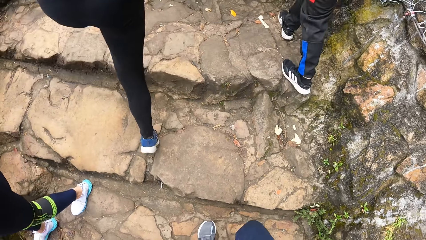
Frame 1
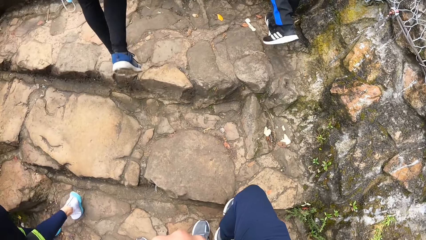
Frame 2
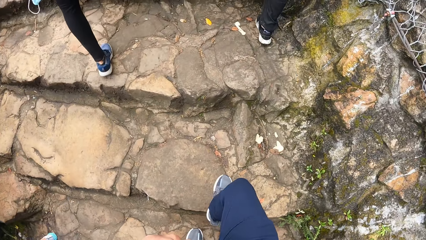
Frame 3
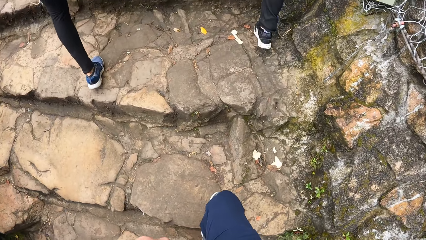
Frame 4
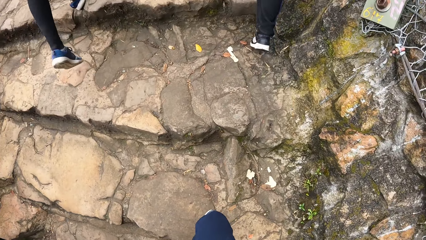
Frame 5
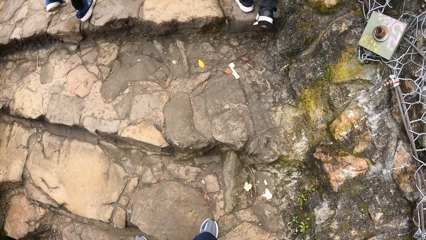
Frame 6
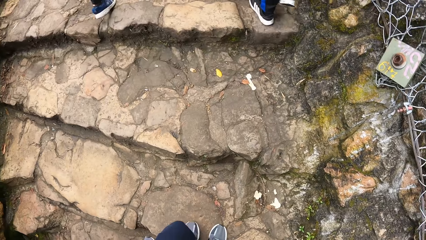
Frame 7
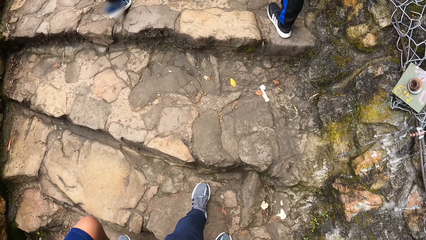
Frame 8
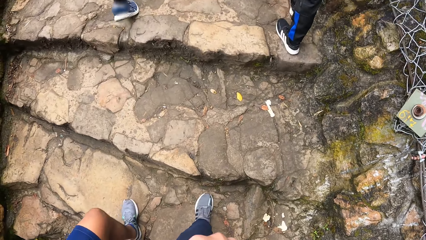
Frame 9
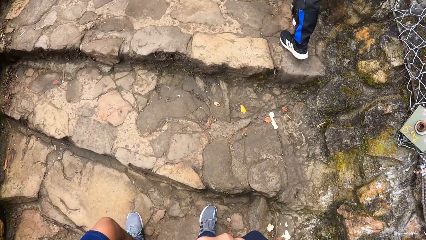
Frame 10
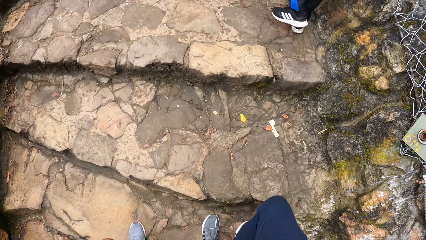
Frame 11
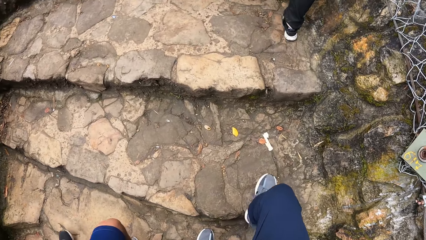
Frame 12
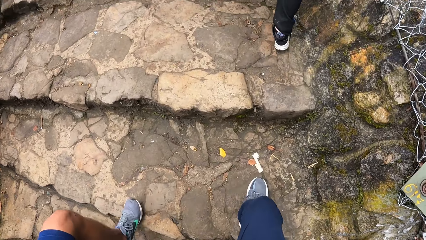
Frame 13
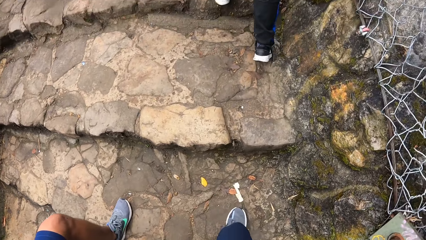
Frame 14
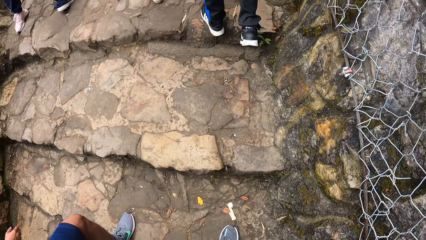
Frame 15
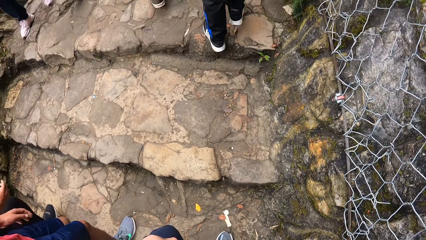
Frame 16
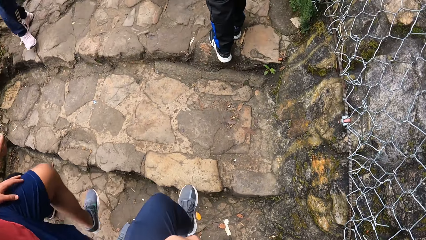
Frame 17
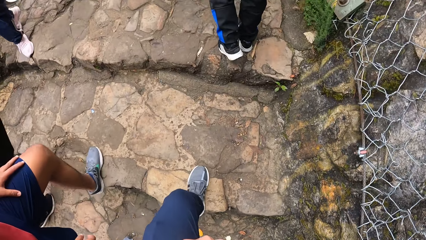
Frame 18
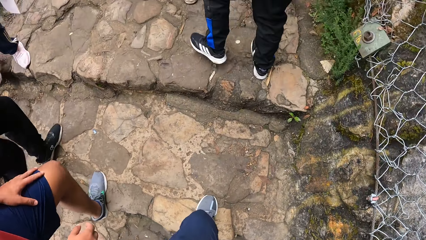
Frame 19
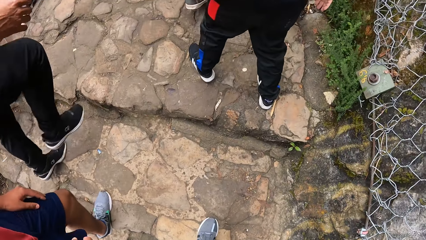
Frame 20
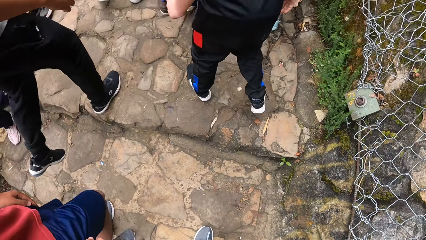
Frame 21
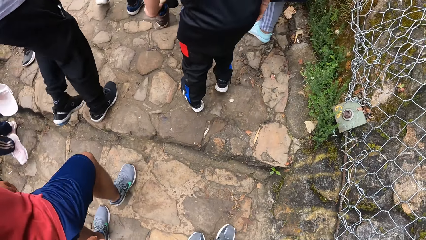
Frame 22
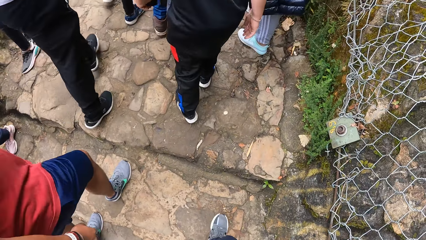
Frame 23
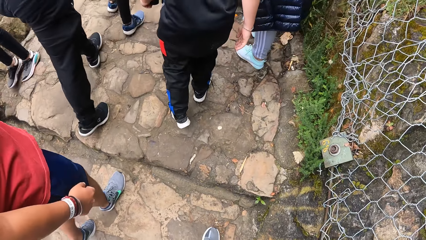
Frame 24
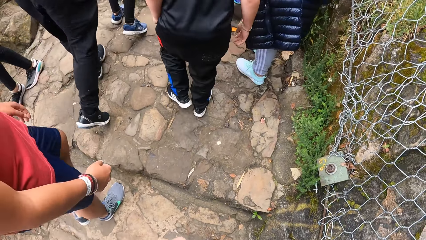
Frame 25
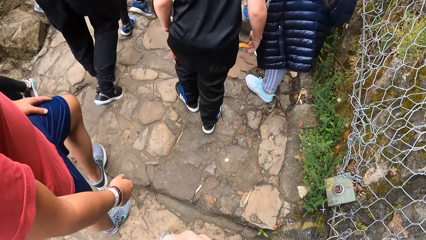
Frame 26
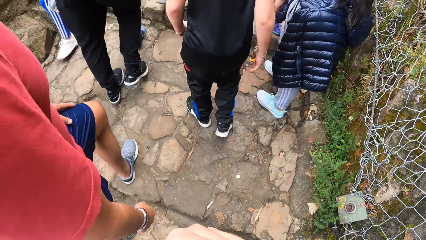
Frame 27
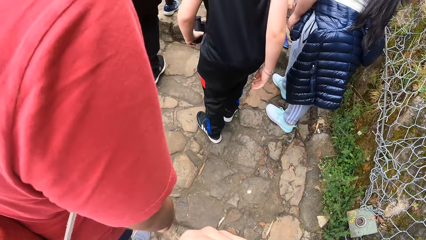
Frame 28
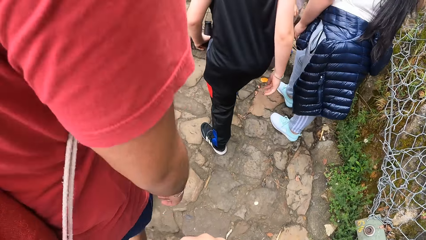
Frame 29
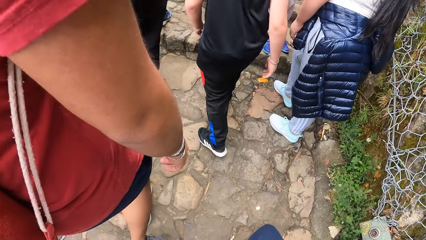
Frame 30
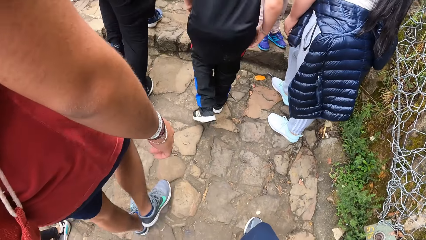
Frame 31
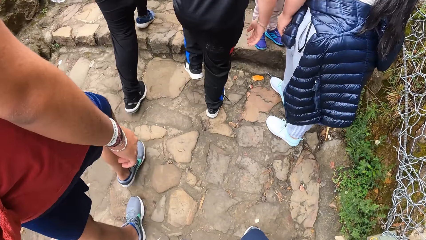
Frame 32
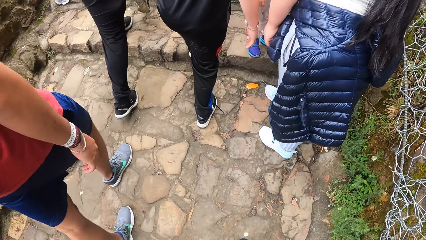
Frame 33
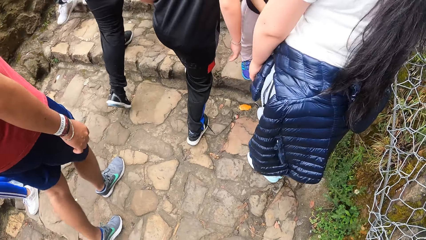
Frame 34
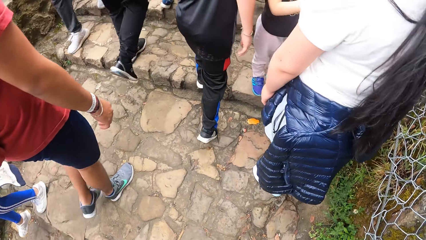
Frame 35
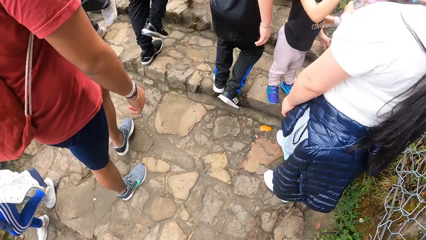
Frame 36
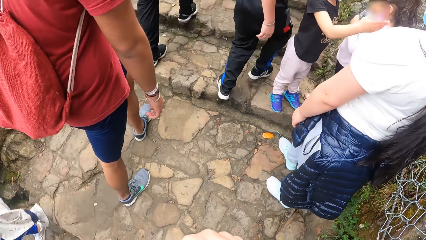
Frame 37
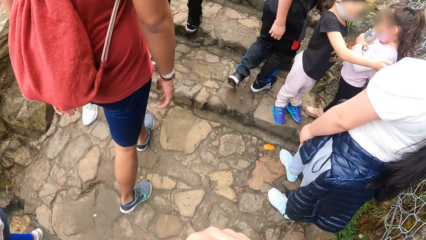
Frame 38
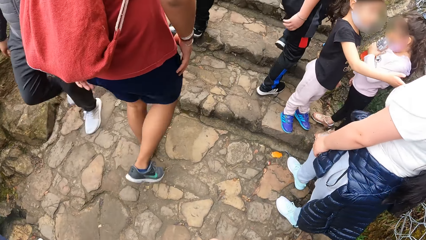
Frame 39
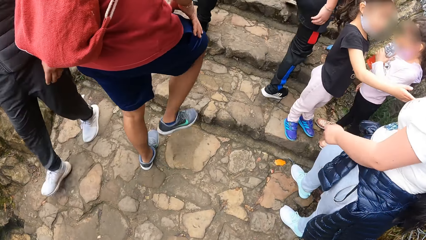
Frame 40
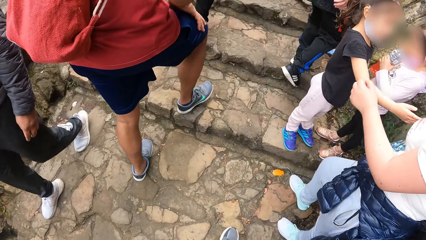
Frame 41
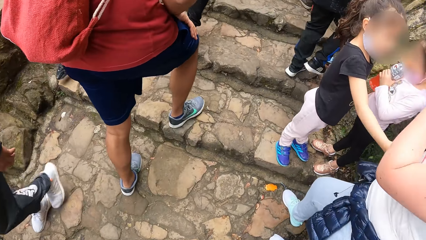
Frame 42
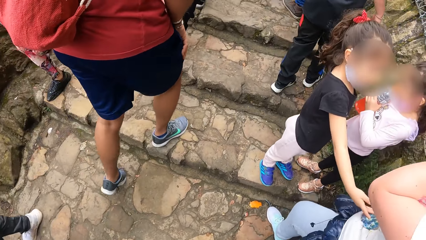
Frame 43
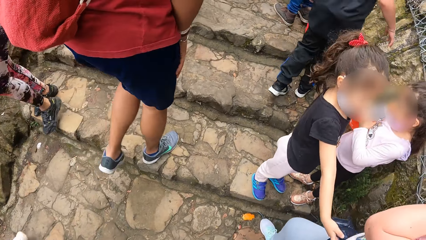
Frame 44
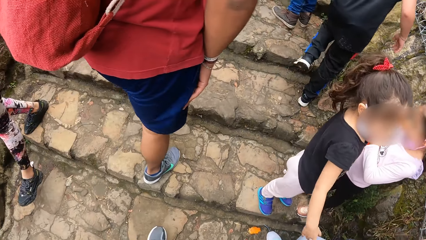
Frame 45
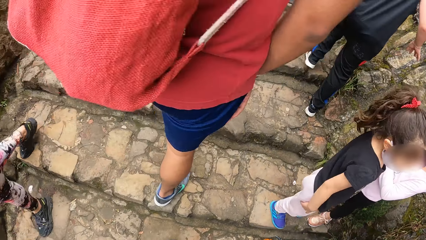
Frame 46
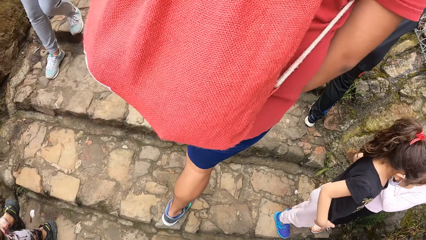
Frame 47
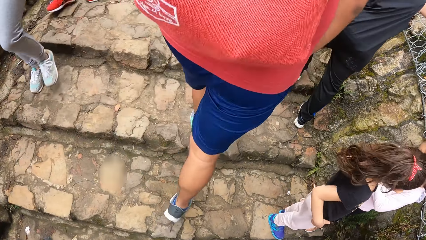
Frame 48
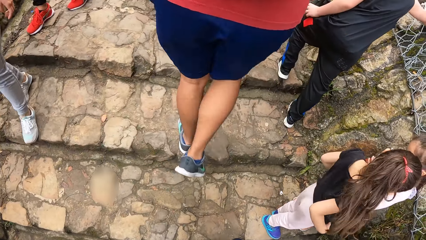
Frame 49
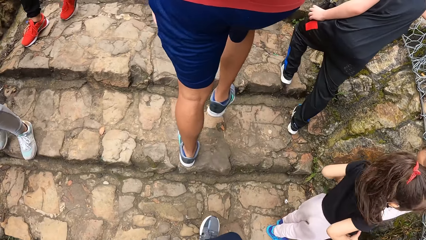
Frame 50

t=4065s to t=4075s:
A man climbs the steps outside.

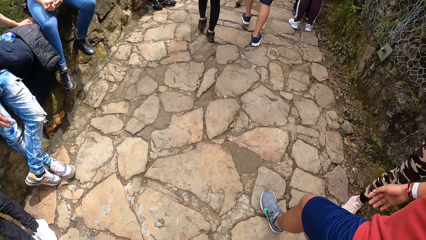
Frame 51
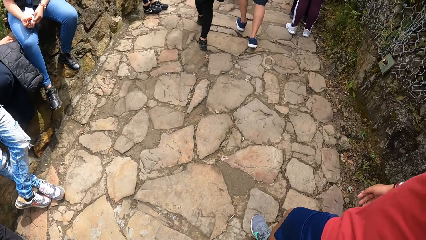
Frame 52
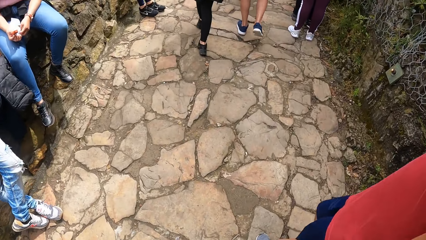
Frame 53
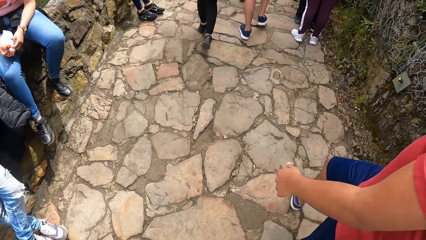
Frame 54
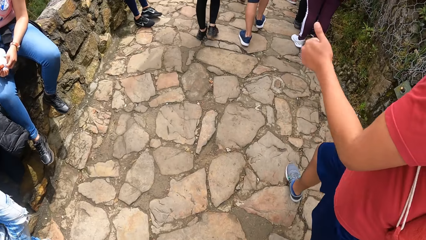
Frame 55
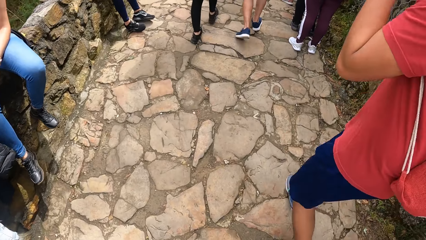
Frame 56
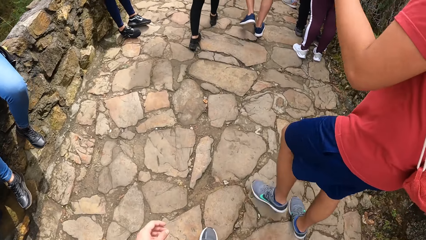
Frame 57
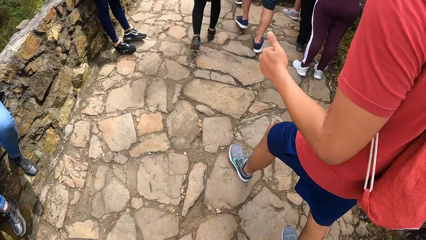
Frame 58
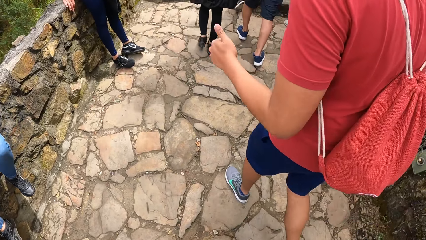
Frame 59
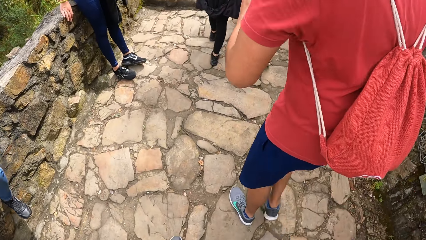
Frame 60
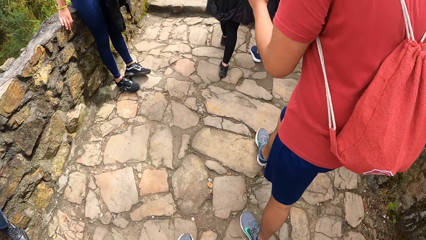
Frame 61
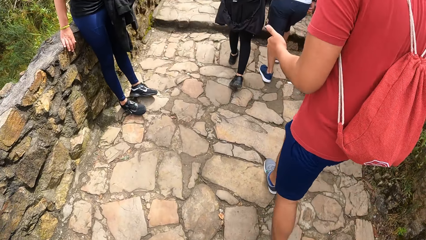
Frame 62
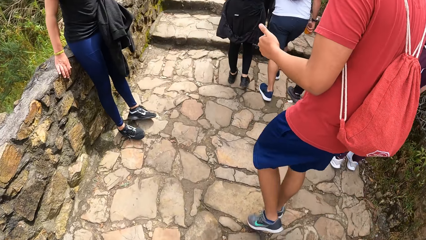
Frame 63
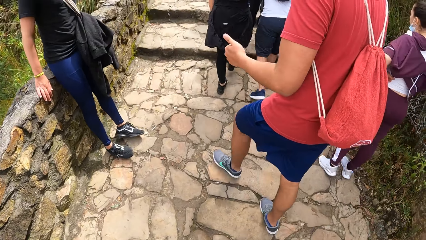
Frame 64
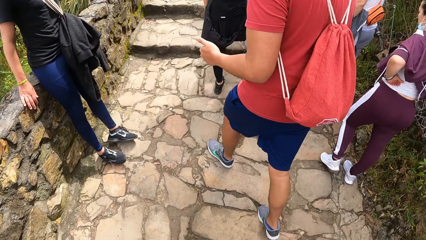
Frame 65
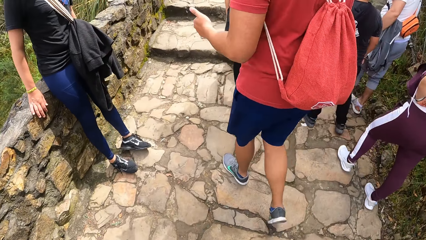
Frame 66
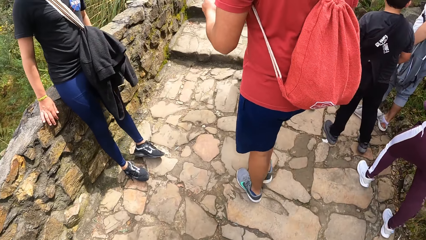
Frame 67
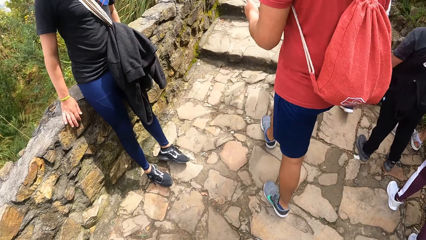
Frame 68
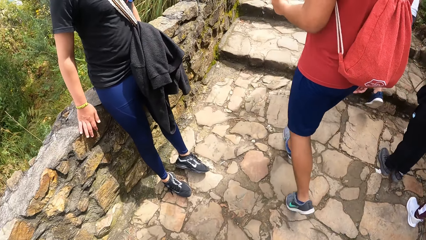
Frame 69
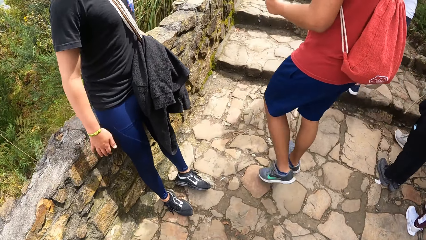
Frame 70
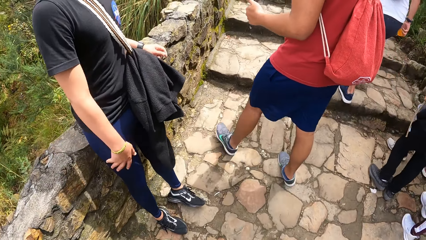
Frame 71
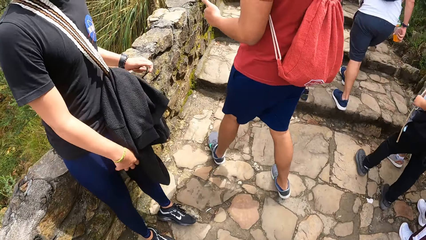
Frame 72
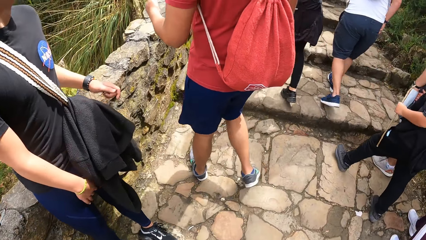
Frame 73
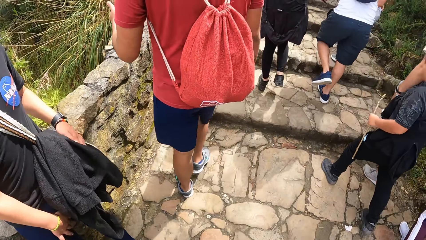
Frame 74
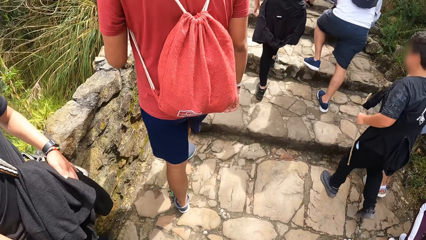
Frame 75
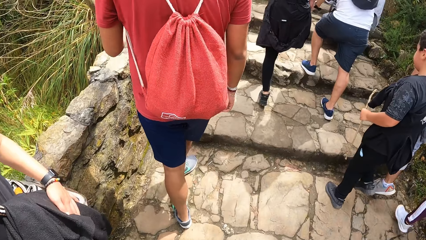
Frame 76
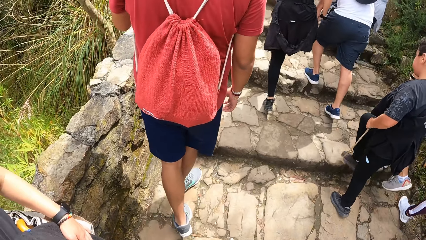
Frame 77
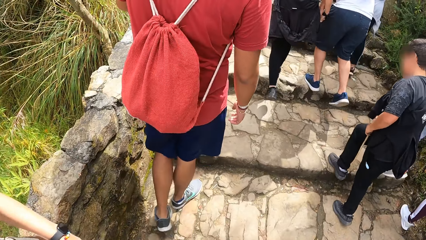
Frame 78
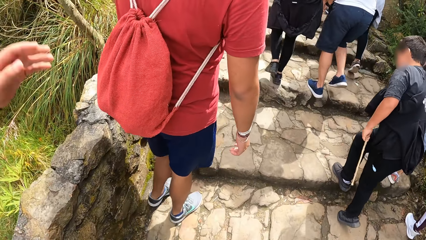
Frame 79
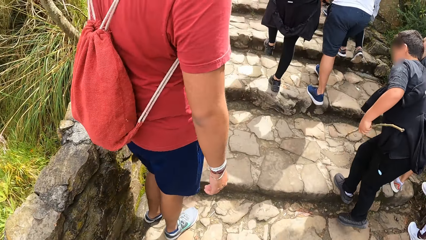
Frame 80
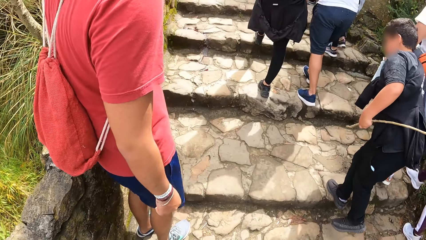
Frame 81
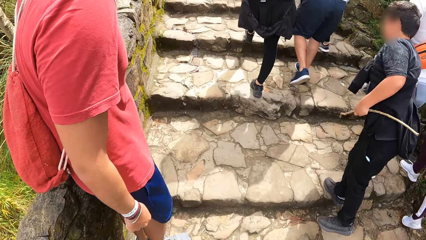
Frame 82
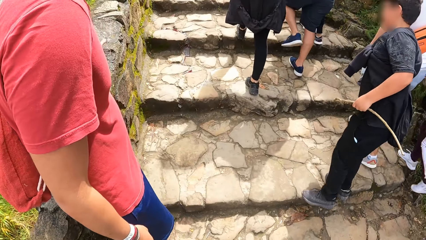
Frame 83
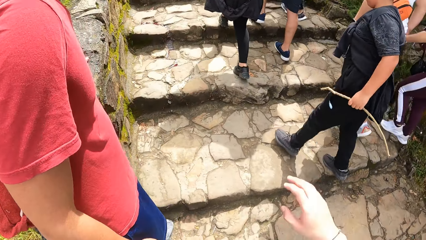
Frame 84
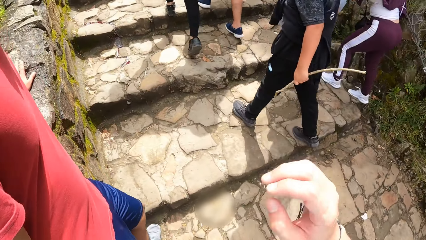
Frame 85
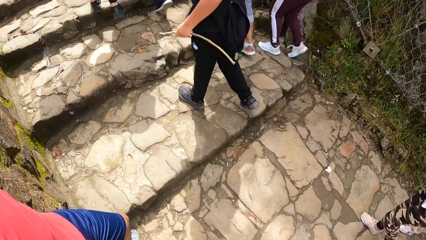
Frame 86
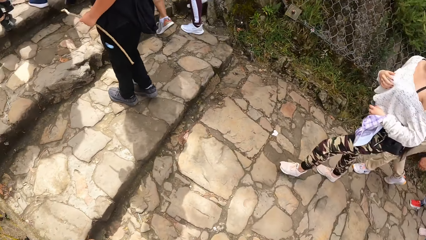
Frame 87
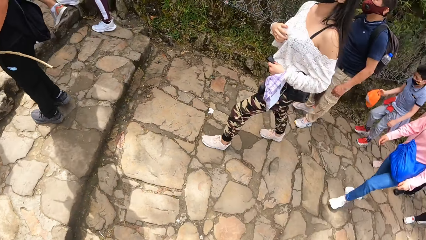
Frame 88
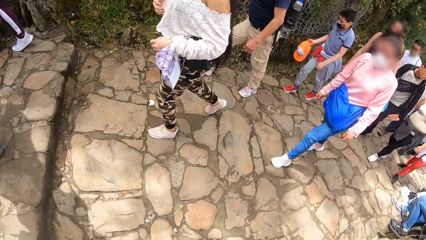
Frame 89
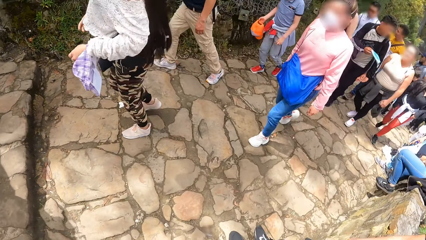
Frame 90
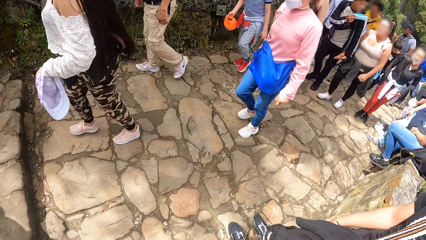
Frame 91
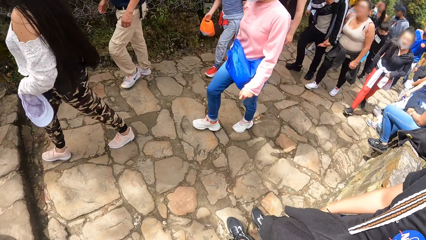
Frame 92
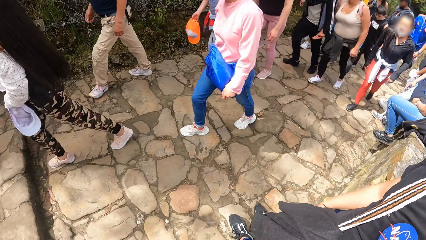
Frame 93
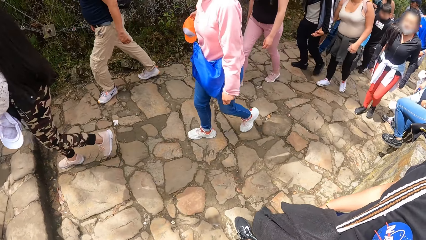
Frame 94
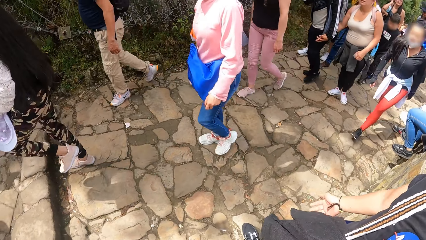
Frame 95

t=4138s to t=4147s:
The man converses with another man on a wall by the steps. A man stands on the stairs. The first man sits on the wall by the steps. The camera wearer stands on the stairs.
